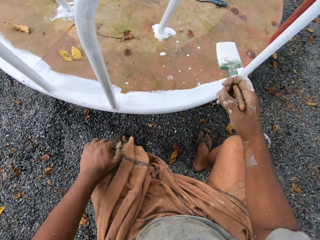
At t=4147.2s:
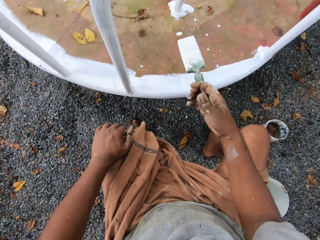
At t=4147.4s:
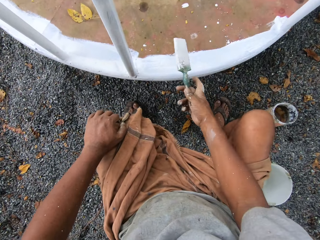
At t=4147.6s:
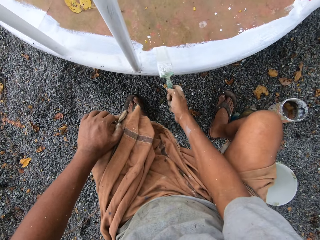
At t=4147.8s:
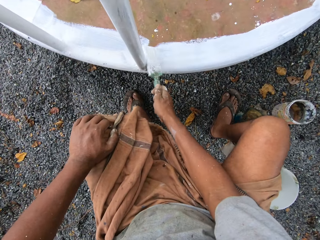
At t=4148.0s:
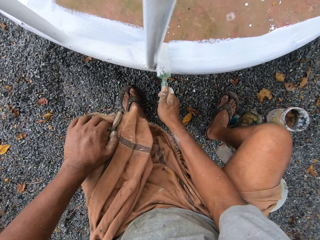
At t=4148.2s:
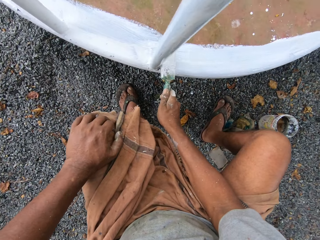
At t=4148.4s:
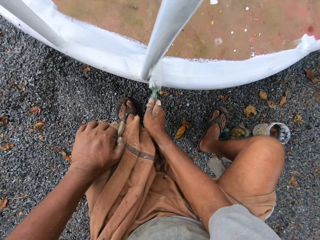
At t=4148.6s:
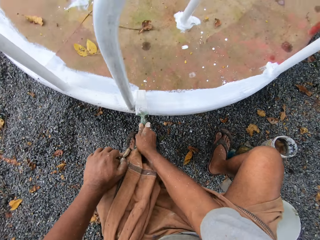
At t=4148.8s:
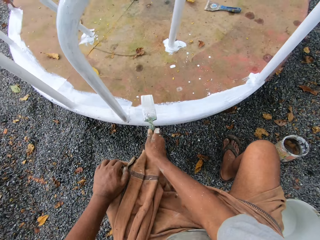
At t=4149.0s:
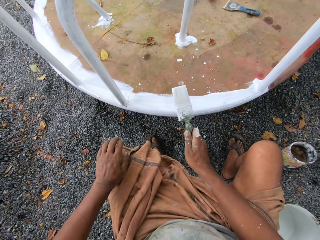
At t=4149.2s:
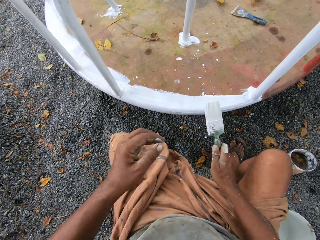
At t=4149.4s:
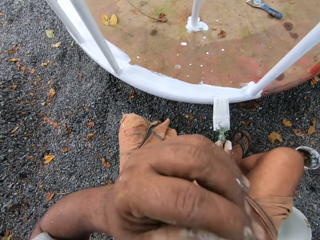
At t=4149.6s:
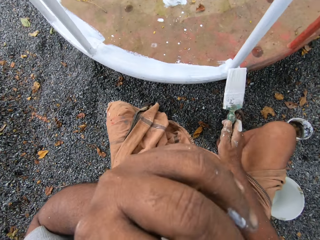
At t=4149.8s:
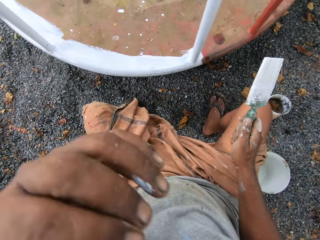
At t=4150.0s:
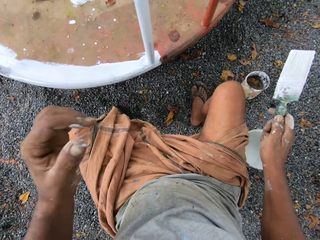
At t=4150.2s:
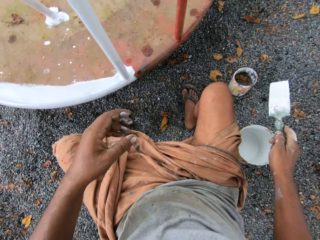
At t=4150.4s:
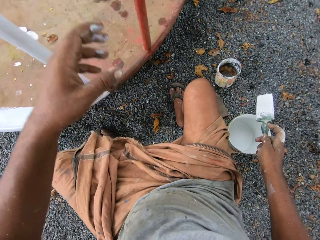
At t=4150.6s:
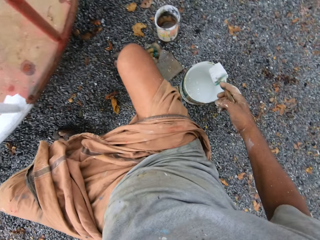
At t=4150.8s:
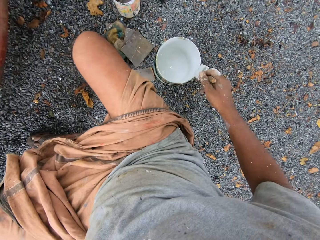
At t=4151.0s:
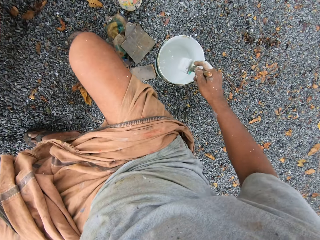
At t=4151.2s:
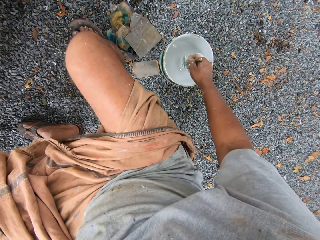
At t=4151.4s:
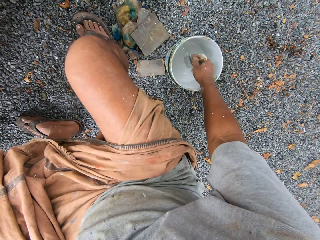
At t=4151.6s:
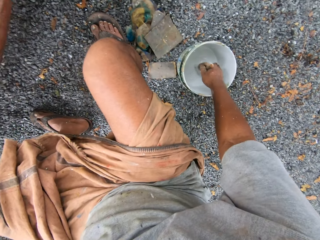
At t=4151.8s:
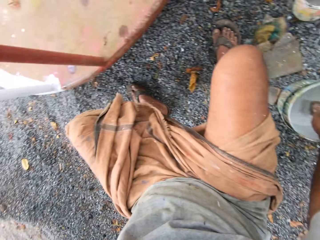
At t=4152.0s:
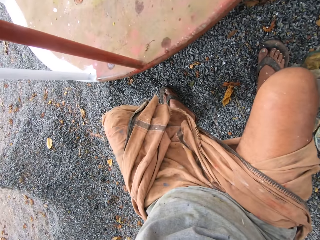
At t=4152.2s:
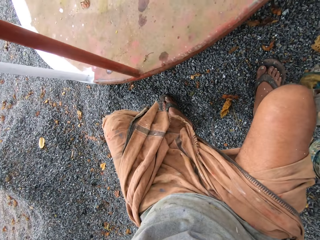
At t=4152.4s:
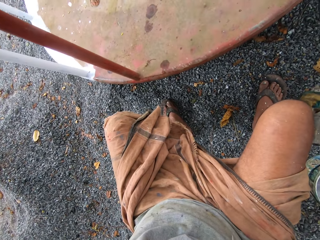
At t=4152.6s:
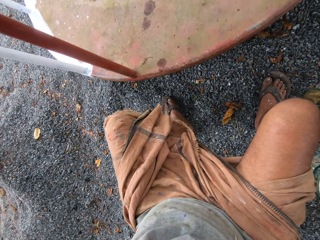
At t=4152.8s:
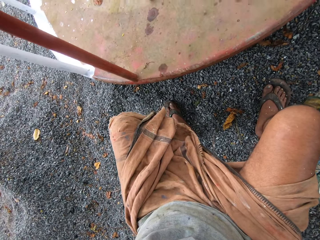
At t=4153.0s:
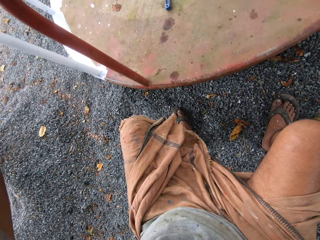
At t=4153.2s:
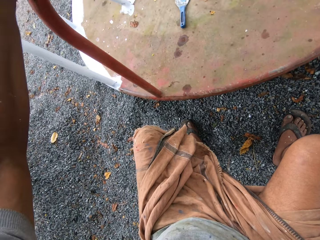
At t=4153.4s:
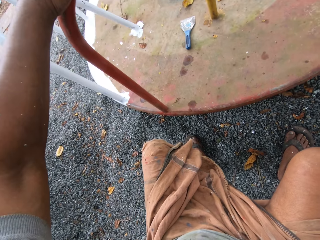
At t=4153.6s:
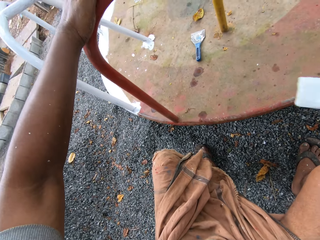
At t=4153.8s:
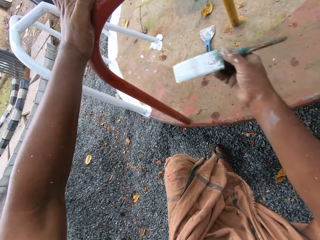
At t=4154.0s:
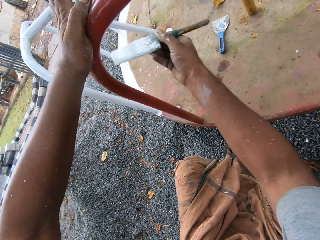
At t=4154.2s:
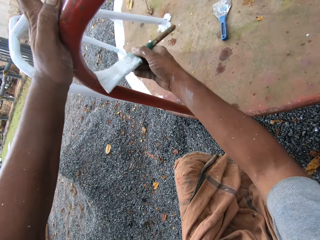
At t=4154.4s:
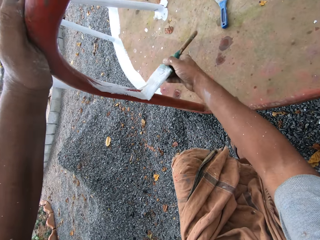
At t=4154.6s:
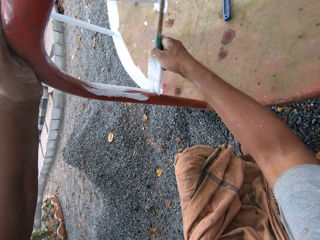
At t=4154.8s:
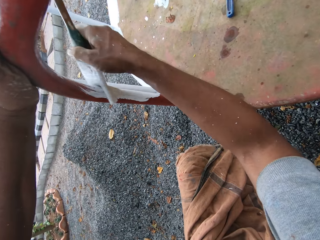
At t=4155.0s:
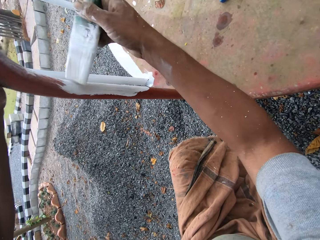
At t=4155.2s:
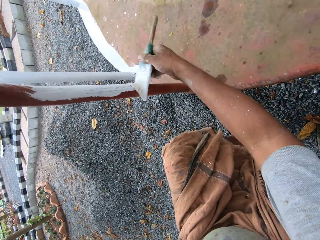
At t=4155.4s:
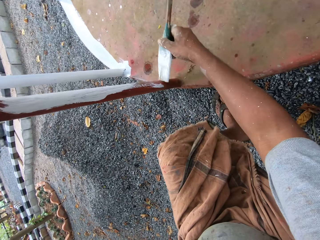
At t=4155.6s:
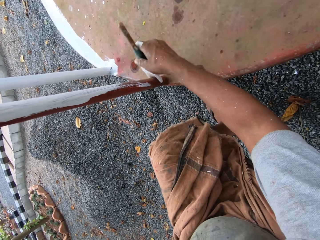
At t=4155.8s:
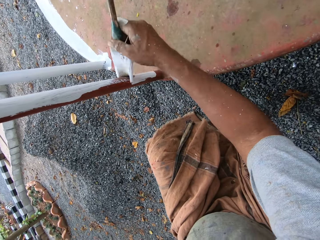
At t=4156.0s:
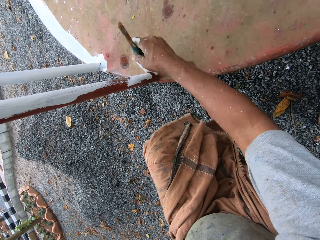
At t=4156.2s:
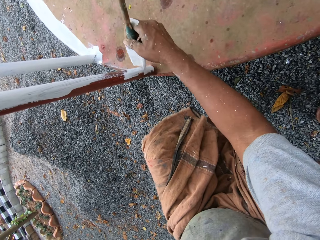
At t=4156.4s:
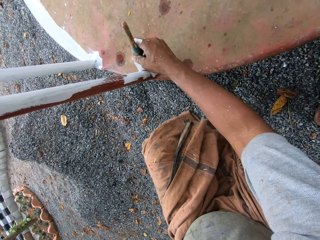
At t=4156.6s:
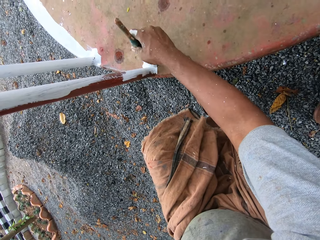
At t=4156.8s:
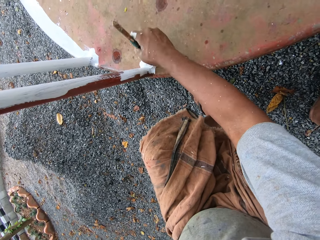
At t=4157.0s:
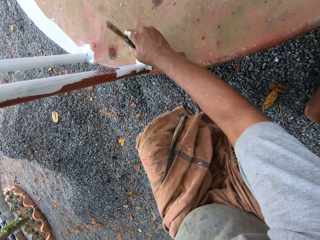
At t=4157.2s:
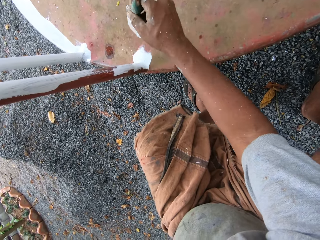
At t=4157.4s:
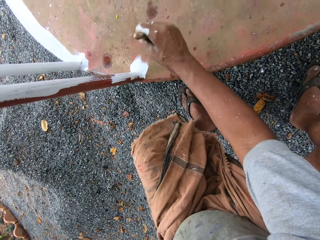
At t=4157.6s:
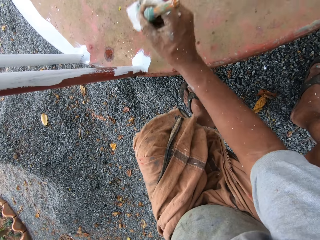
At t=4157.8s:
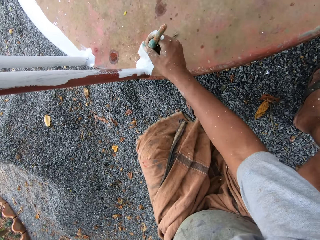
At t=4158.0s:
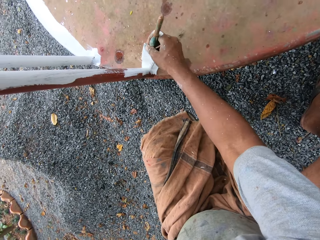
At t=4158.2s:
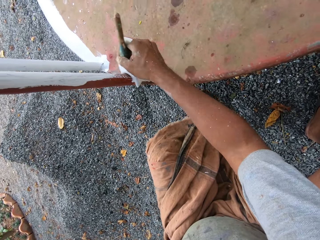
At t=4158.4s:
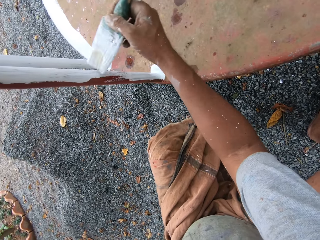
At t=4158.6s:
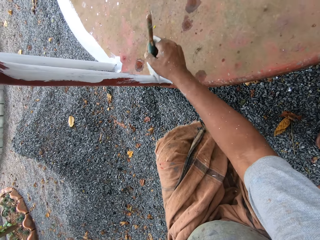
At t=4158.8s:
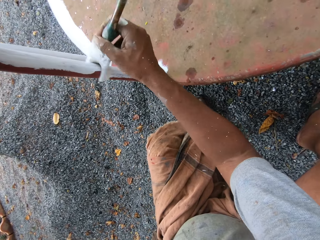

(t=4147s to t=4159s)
The camera wearer stops something from rolling. They dip the paintbrush into the paint can on the ground. They paint the roundabout with the paintbrush.

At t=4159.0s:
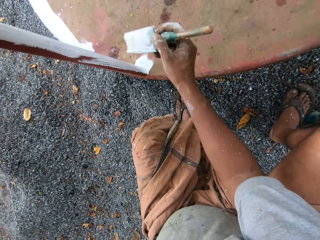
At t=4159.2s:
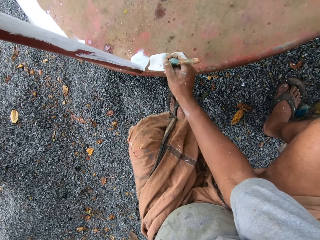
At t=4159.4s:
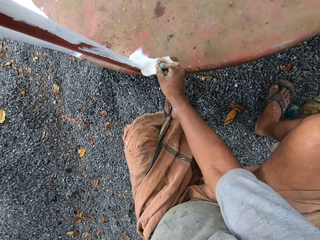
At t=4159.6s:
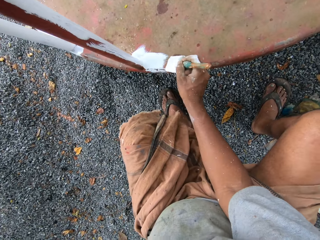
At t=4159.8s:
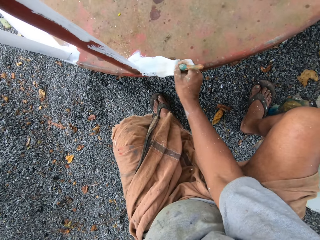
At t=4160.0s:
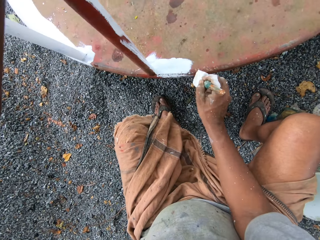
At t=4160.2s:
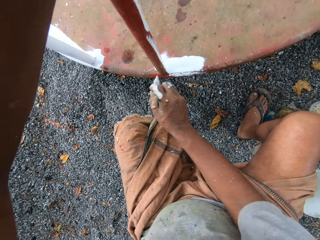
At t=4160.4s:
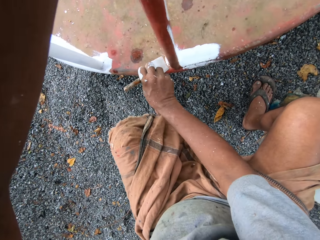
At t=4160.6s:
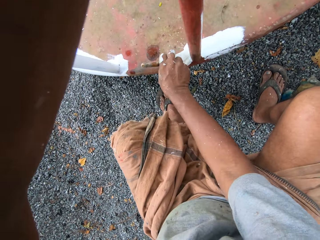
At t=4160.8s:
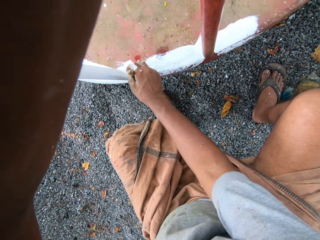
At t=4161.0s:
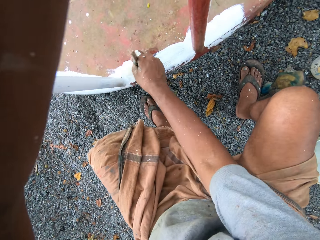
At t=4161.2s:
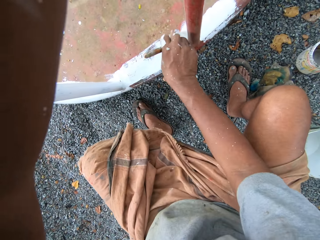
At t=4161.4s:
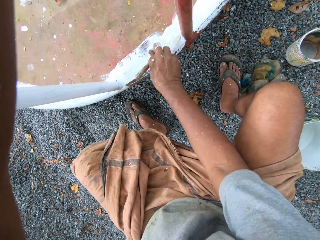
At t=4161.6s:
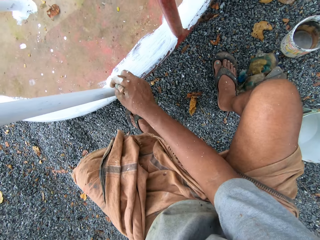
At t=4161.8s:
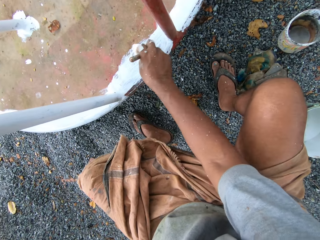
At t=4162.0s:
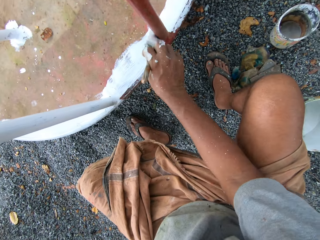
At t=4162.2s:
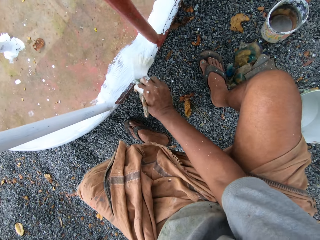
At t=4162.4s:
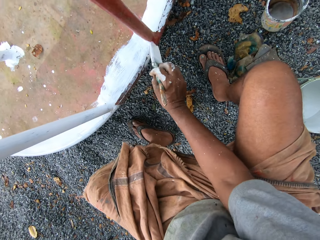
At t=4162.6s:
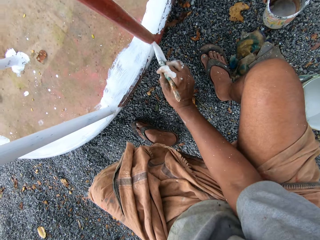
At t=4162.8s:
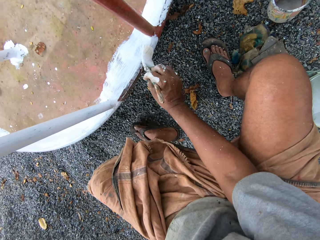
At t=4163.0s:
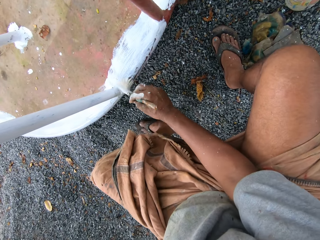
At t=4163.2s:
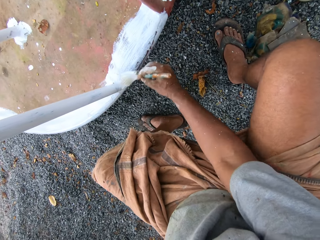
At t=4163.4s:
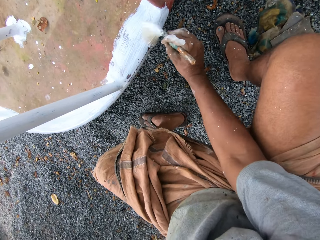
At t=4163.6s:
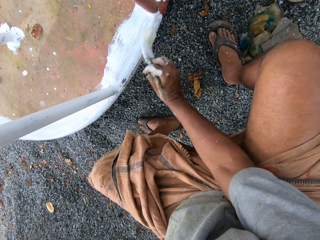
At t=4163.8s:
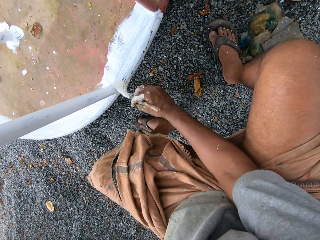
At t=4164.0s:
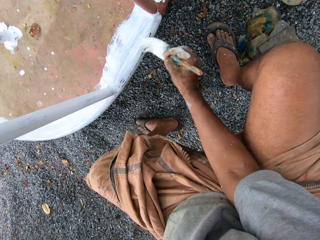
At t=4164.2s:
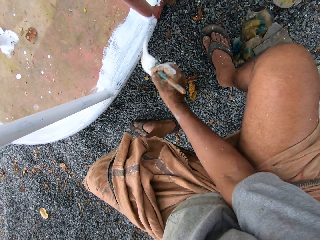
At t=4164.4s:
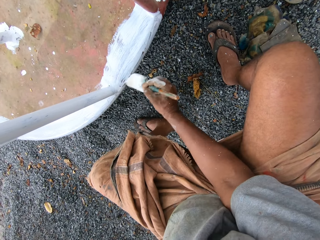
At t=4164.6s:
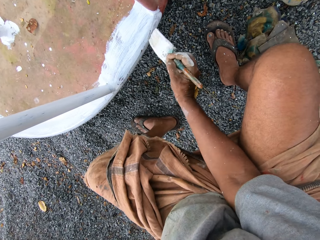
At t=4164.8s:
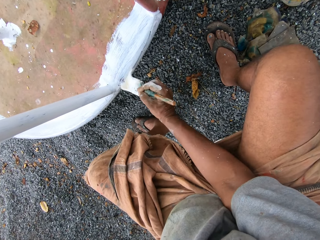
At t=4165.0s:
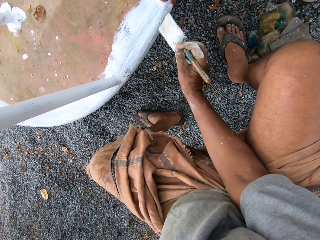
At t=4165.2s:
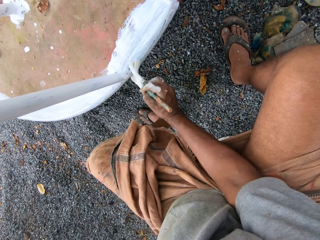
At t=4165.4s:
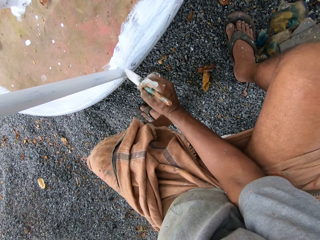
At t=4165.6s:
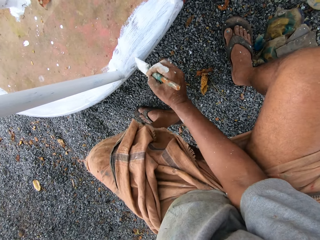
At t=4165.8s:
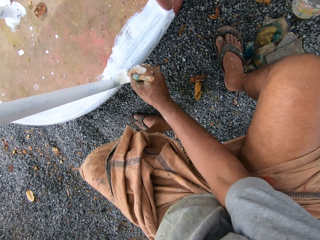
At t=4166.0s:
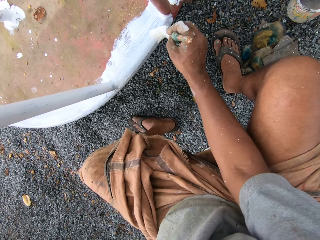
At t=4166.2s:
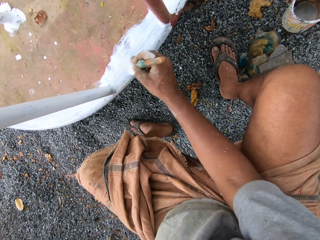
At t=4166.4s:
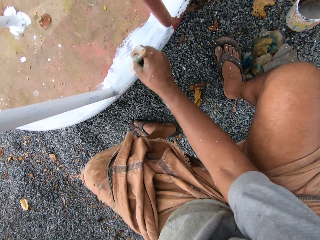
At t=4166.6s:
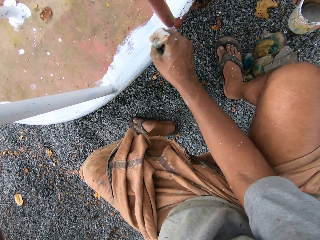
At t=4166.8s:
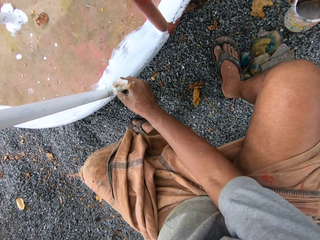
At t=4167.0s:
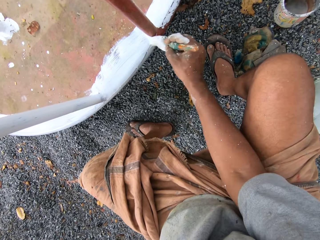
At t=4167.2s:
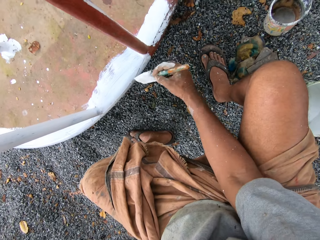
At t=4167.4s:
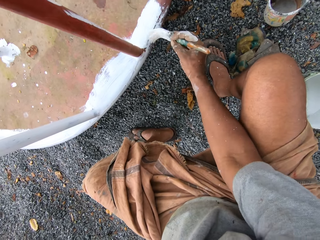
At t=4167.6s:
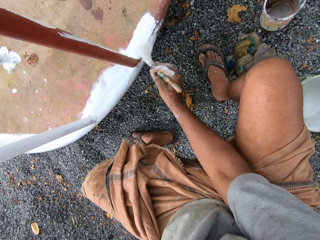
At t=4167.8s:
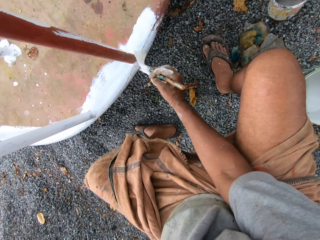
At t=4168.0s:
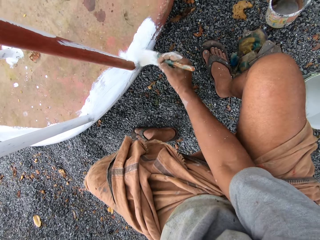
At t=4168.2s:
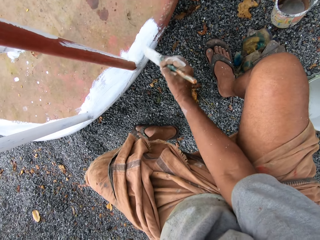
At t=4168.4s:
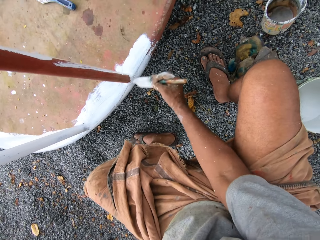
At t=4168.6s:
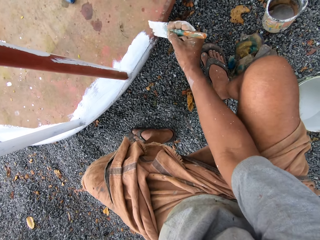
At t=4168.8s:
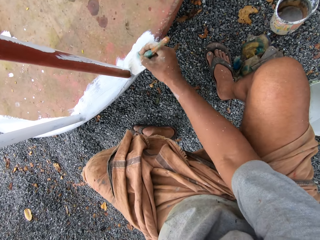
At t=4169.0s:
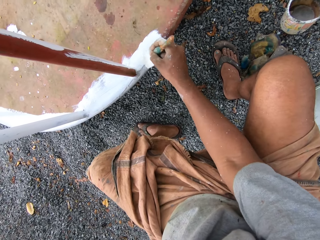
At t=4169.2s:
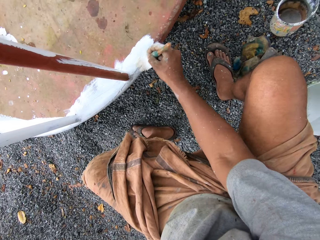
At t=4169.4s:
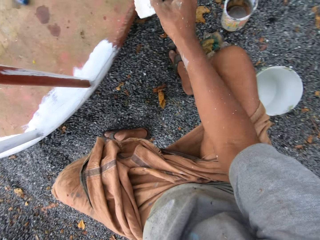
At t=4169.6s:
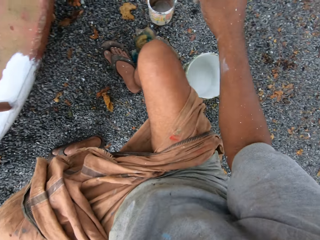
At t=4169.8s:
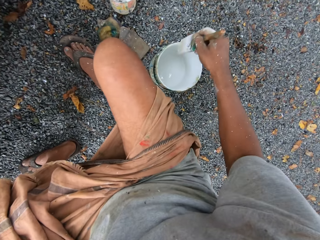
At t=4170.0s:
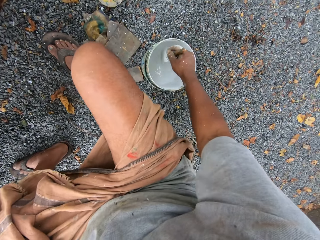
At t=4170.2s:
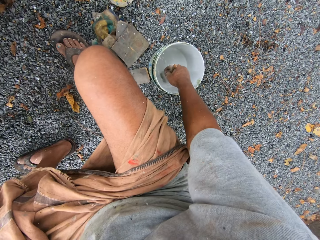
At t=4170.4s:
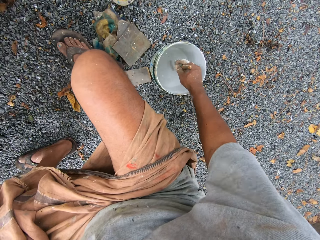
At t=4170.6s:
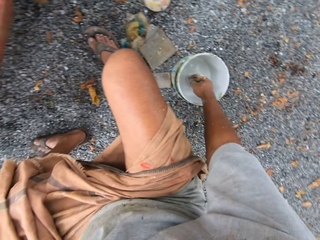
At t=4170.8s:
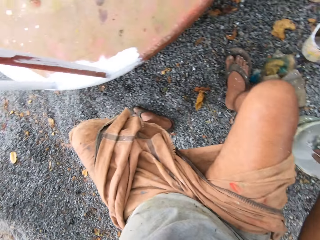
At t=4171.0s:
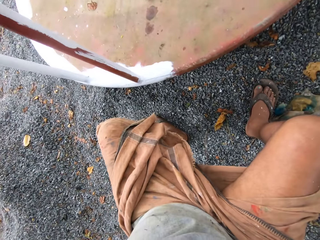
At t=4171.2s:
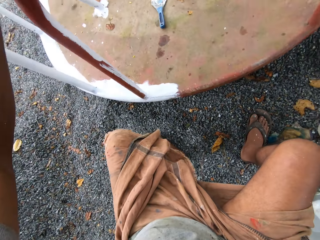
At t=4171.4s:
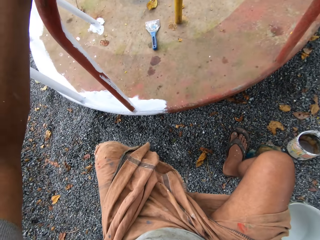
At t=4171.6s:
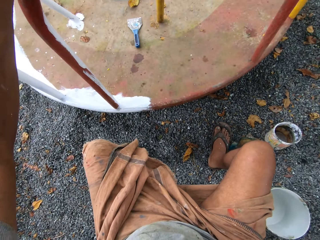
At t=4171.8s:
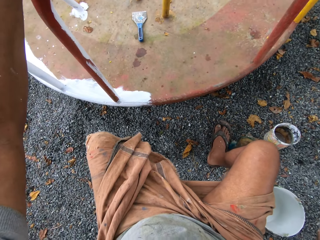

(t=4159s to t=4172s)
The camera wearer dips the paintbrush into the paint can on the ground.
